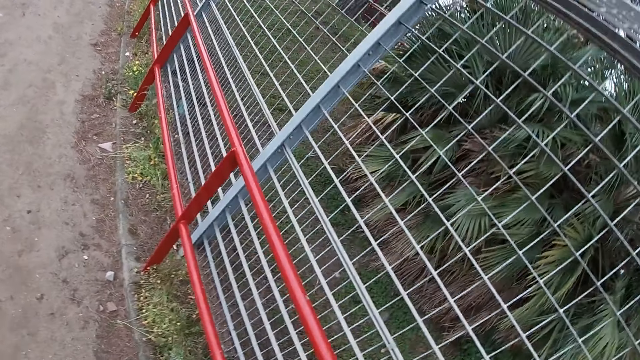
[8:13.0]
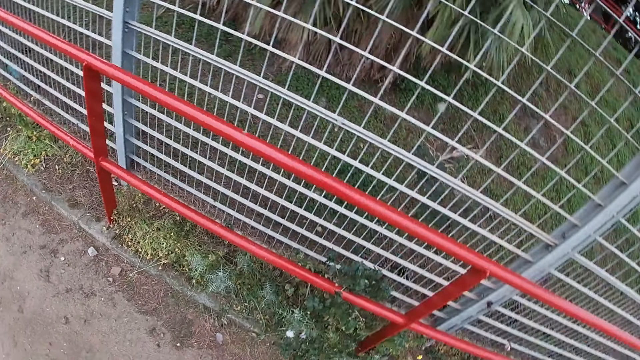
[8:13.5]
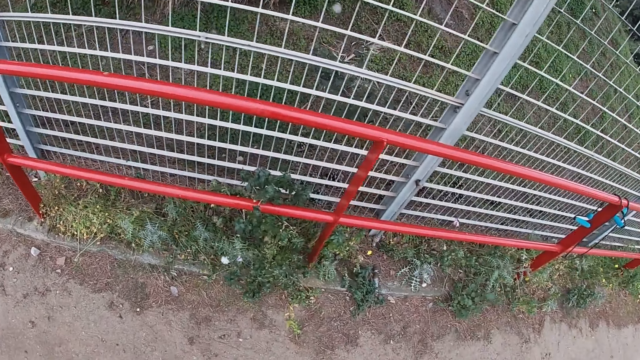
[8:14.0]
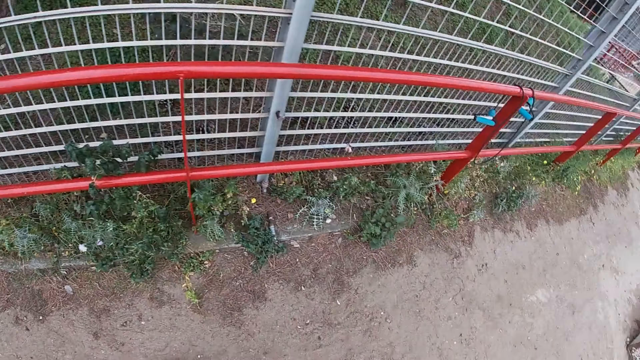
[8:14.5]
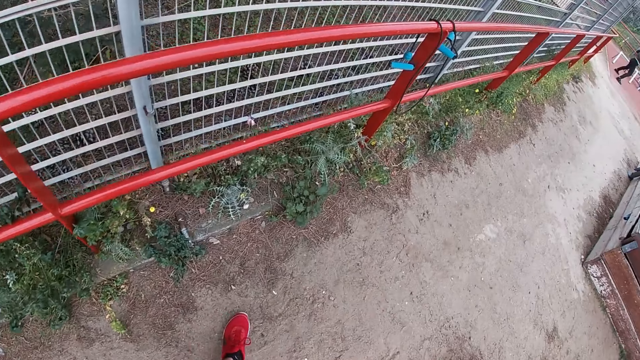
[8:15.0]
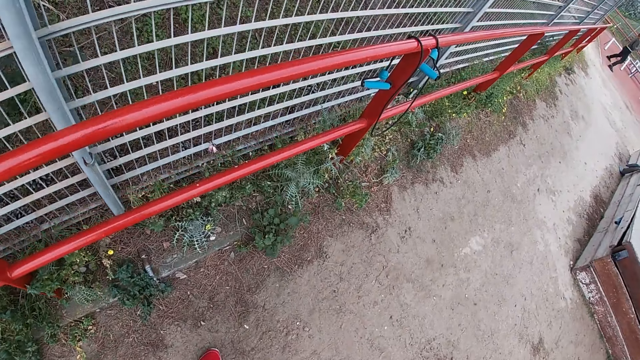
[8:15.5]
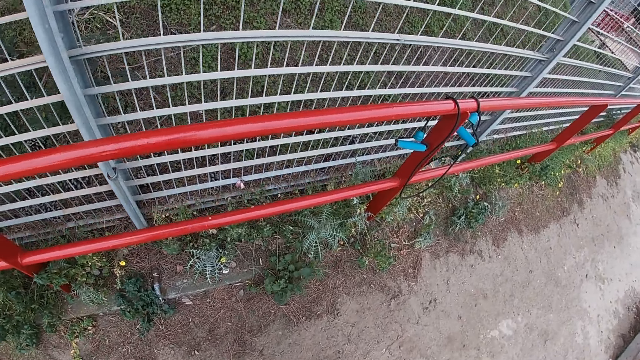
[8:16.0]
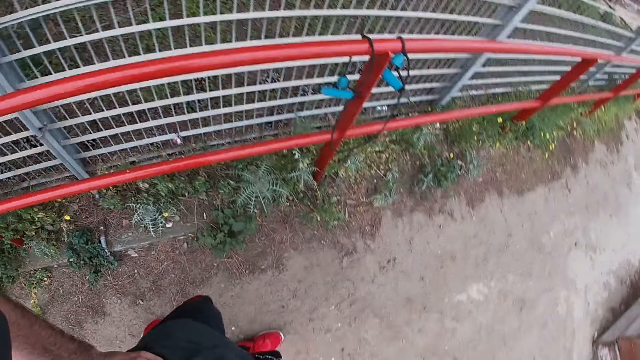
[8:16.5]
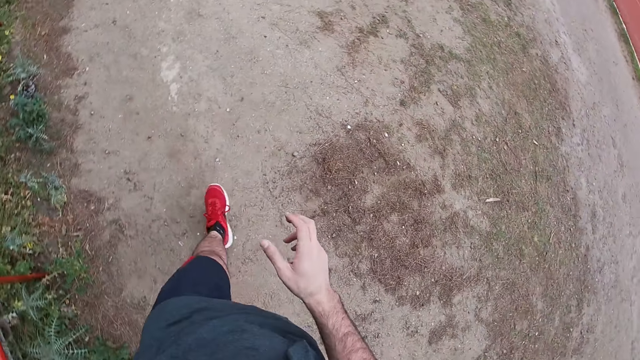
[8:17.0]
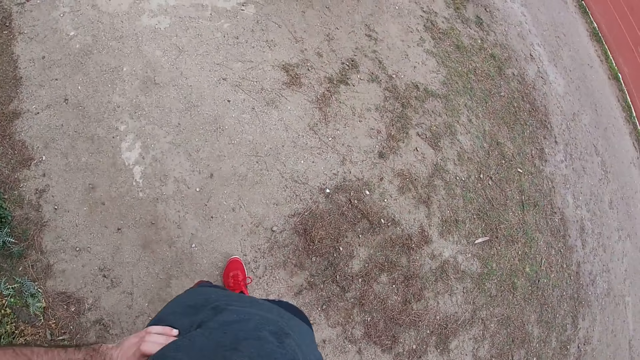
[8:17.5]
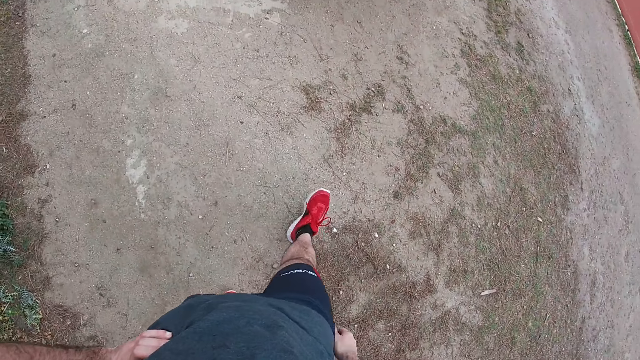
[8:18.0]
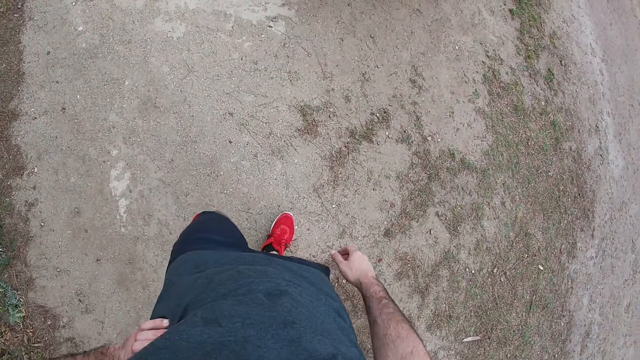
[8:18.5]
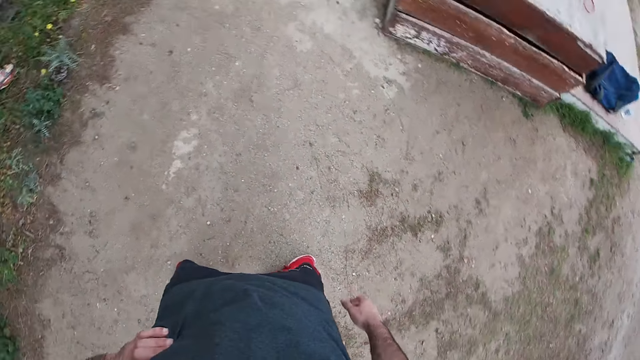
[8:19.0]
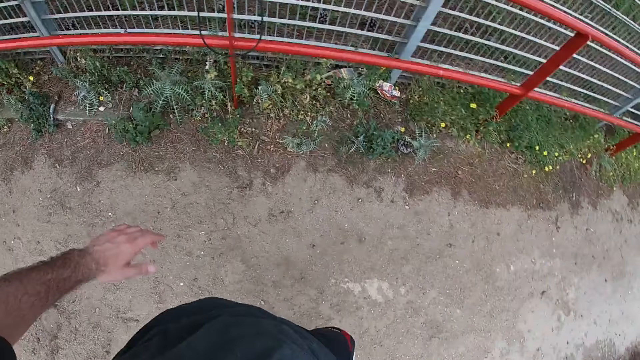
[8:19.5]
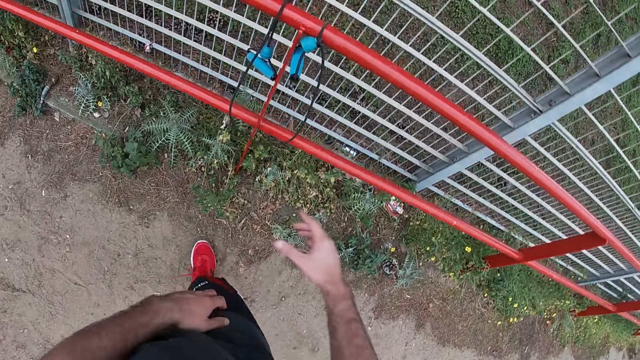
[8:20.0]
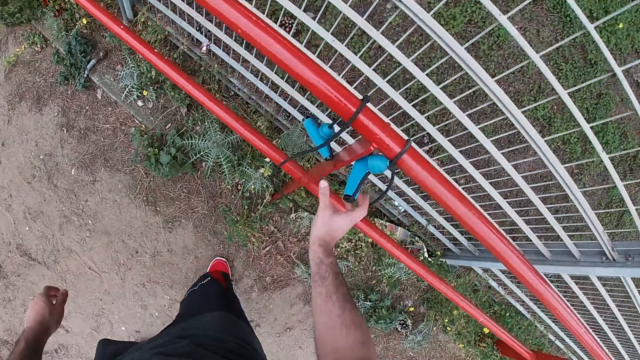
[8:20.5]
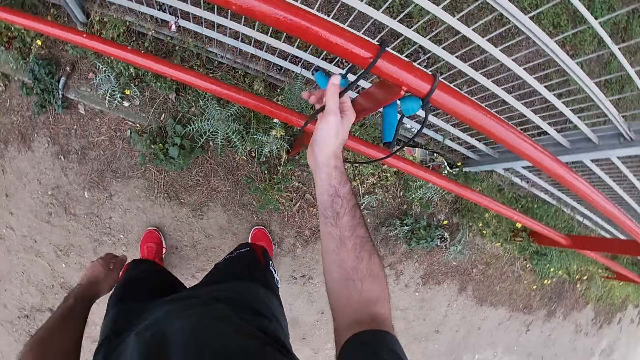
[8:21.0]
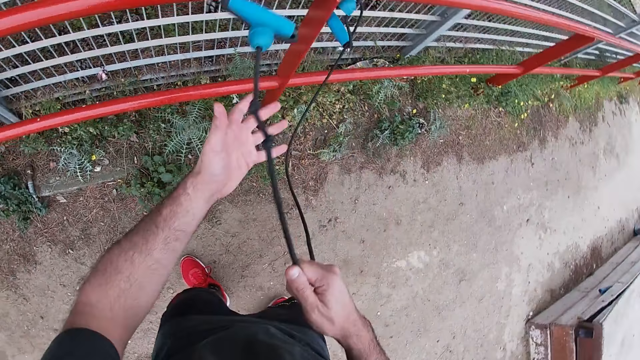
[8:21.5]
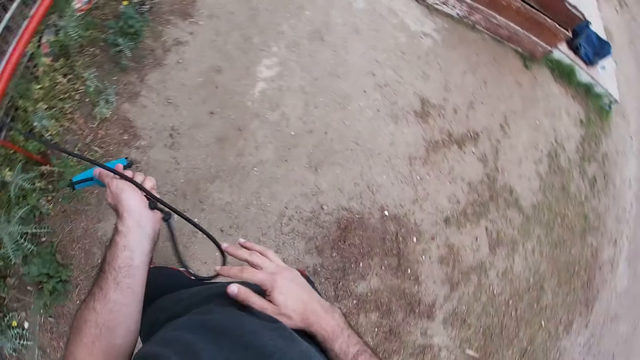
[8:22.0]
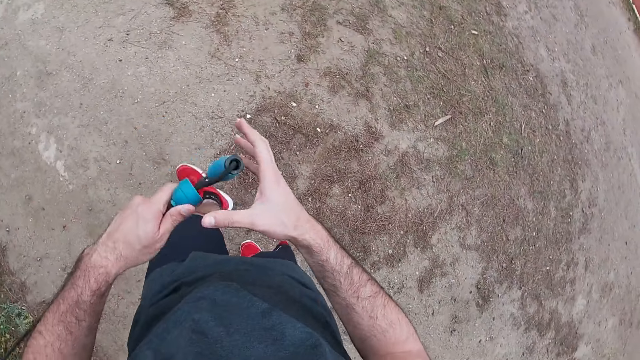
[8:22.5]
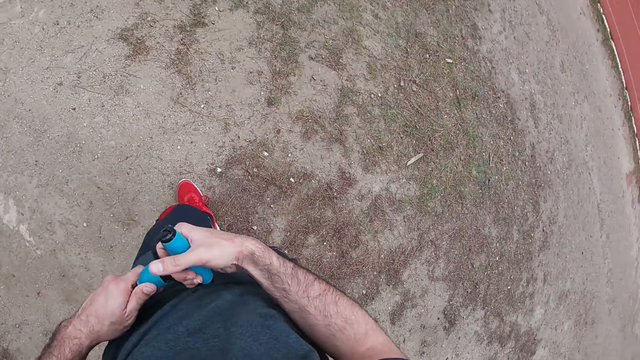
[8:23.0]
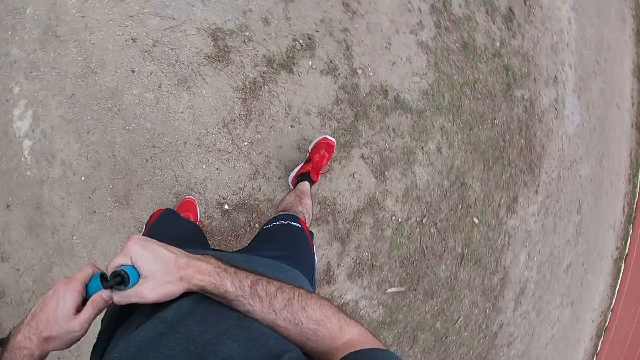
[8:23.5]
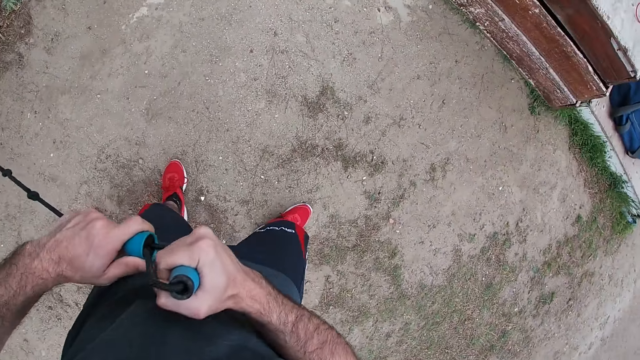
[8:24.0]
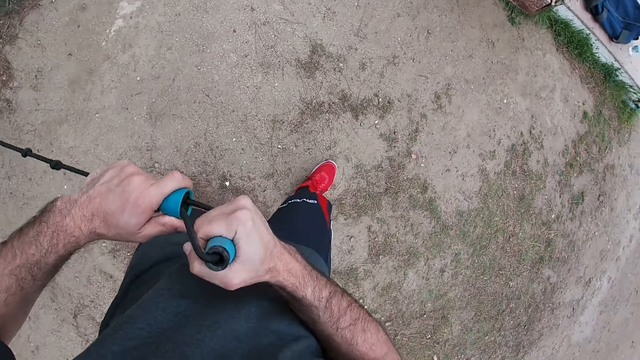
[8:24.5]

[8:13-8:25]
The camera wearer walks near the fence. He pulls the rope or resistance band. He picks up the resistance band from the railing with his right hand. He holds the resistance band with both hands. He holds it again.

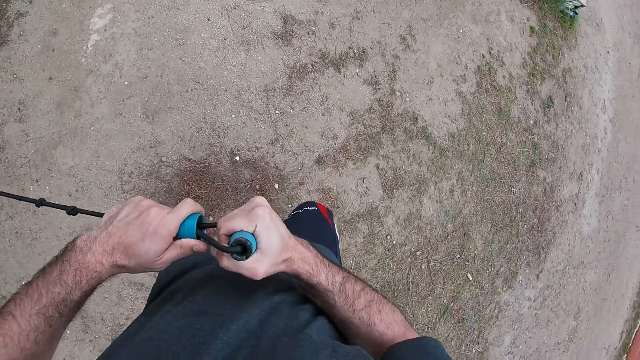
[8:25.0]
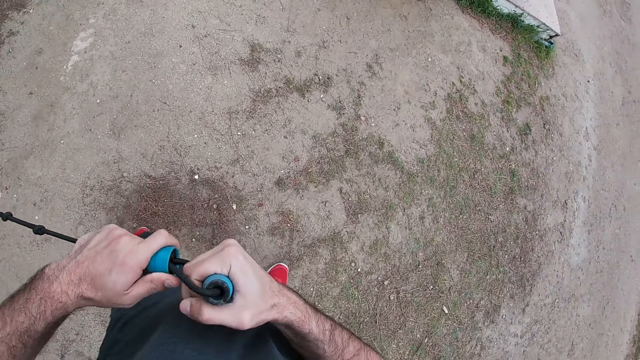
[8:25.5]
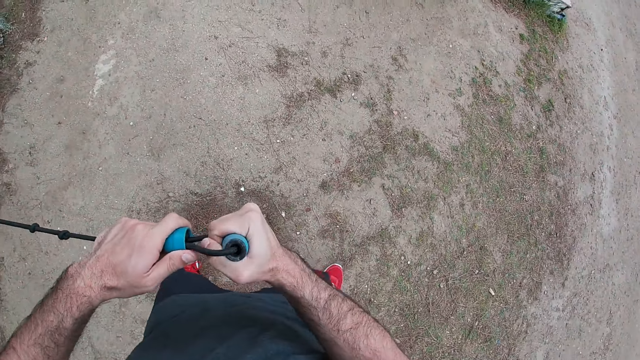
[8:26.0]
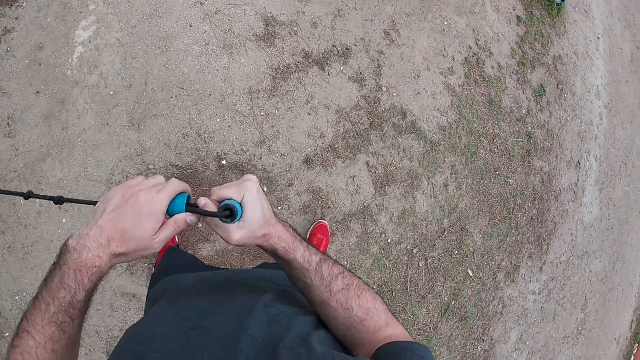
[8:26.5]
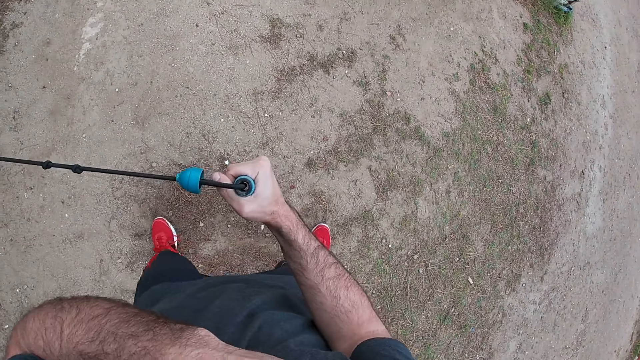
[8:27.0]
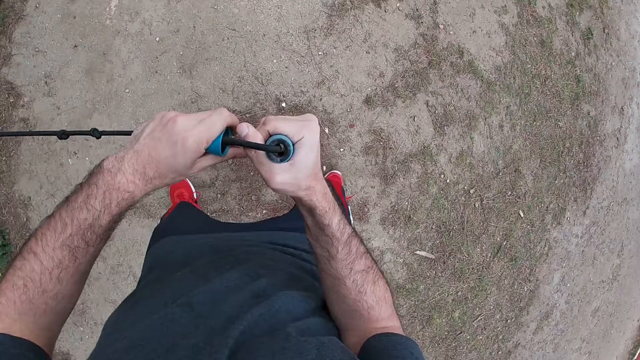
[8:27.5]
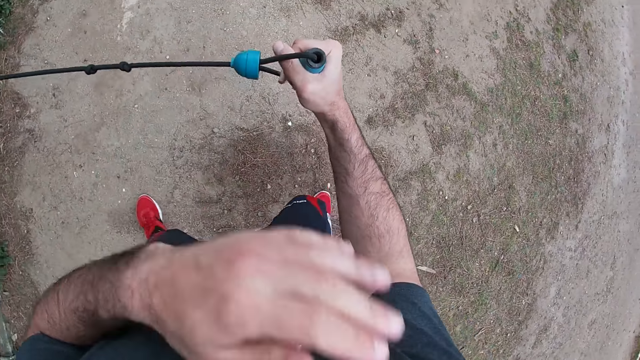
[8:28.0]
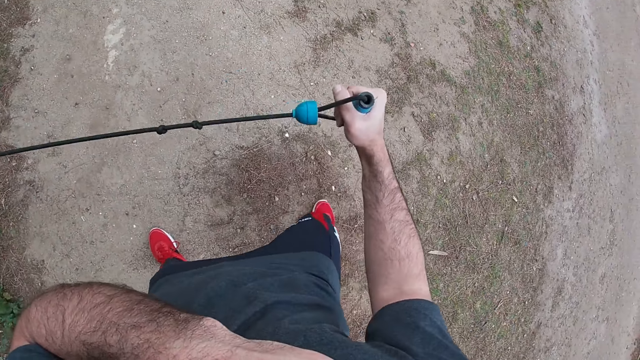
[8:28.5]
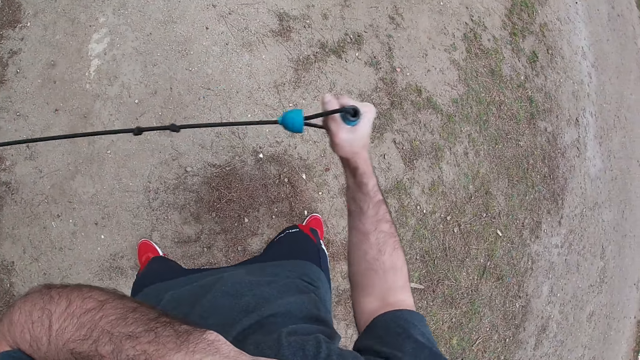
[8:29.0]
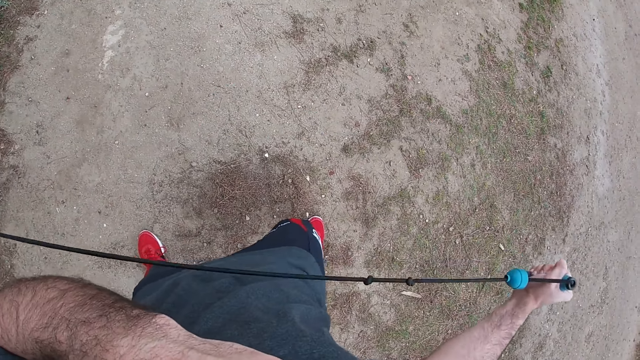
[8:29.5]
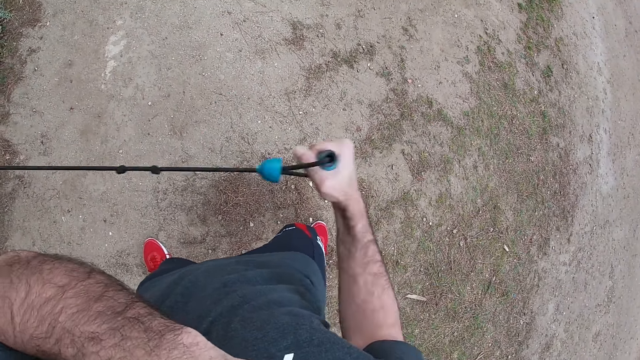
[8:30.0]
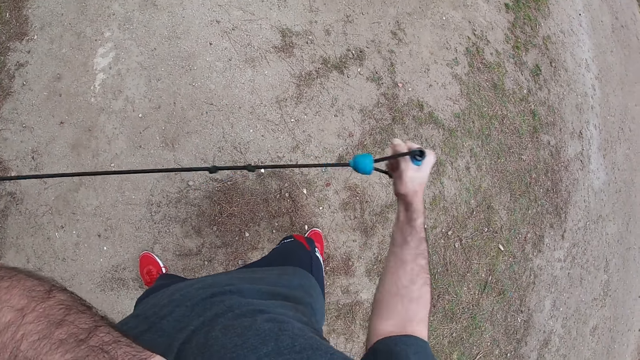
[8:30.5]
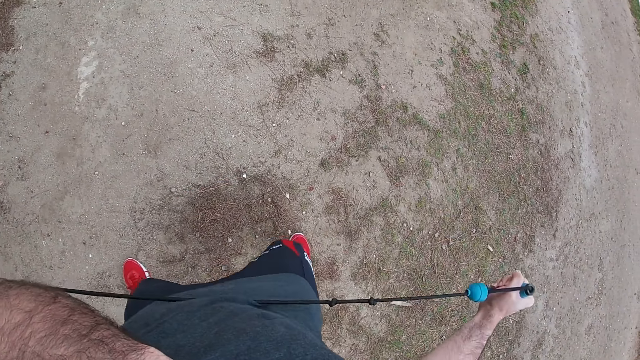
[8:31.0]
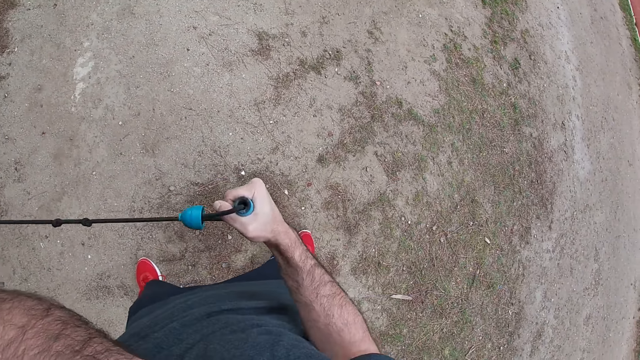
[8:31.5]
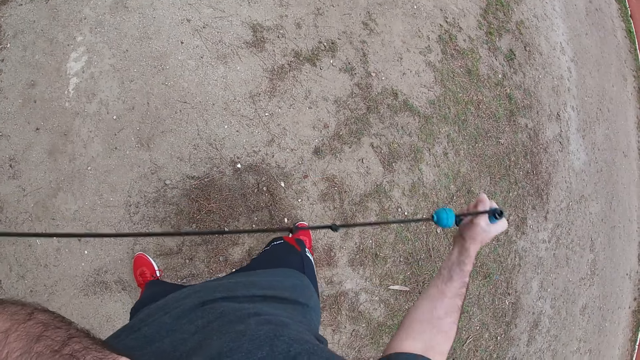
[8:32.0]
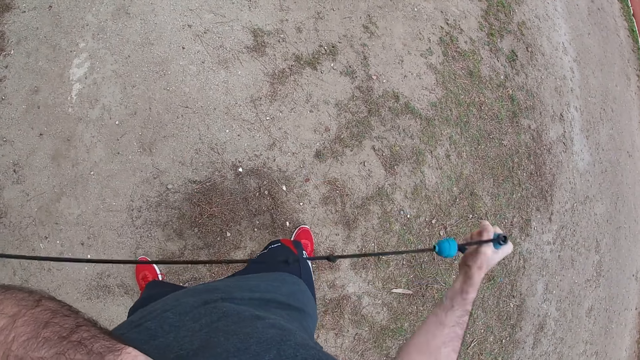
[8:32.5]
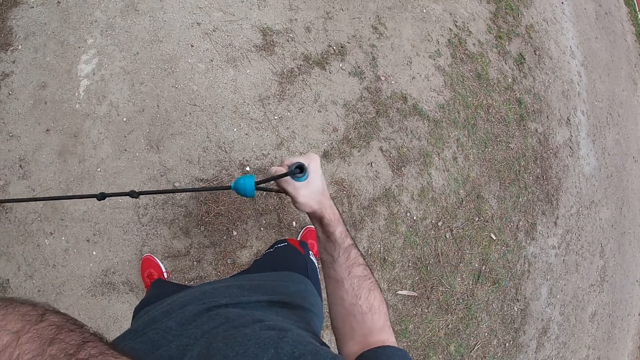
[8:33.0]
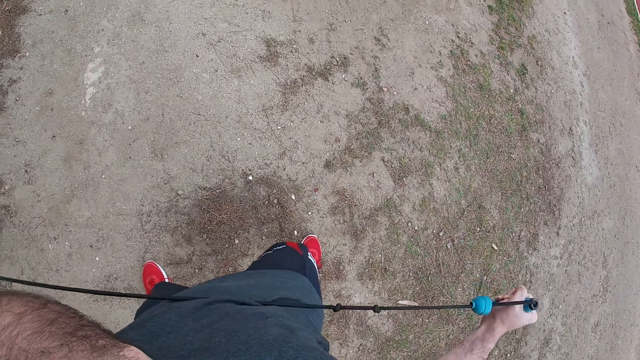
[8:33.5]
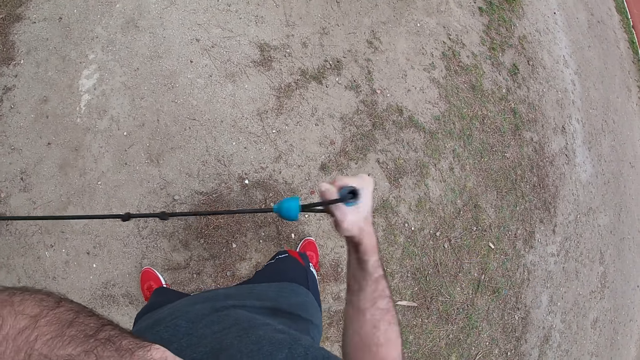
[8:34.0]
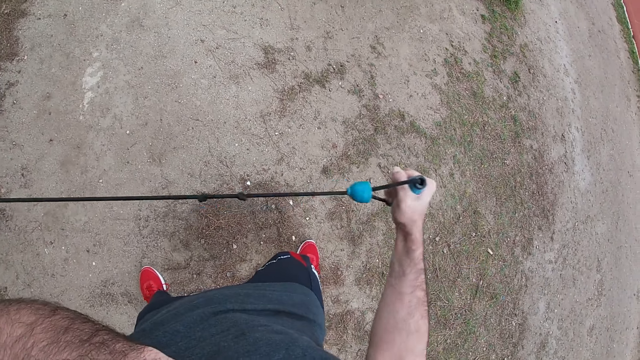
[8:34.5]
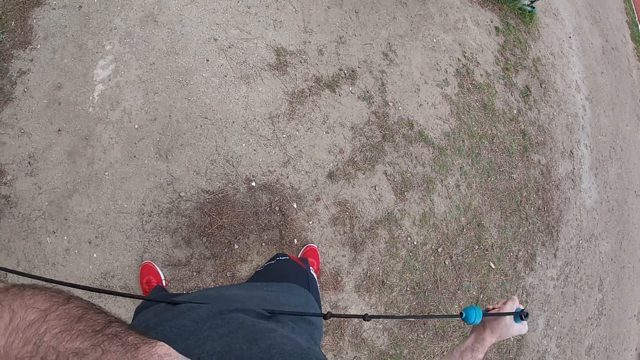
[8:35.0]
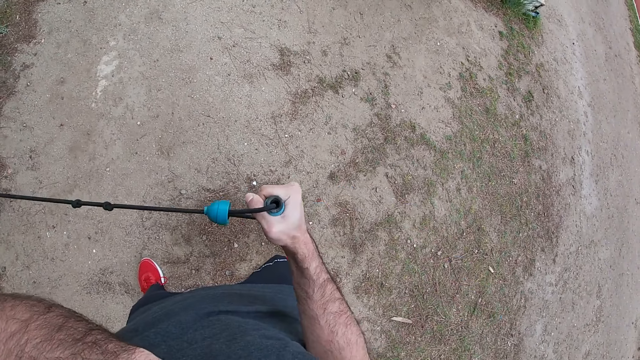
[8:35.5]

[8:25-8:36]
The camera wearer holds the resistance band with his right hand. He holds the resistance band with both hands. He holds the resistance band with his right hand. He pulls the resistance band with his right hand. He swings the rope. He pulls the resistance band with his right hand repeatedly.
